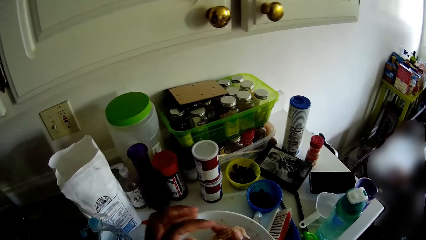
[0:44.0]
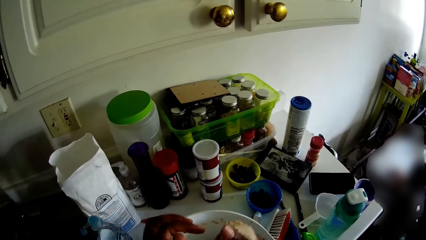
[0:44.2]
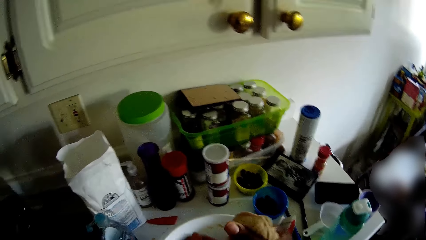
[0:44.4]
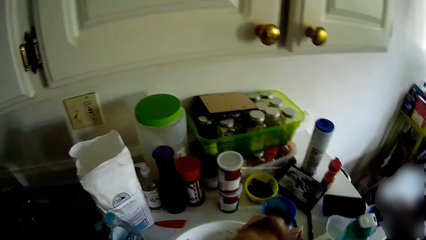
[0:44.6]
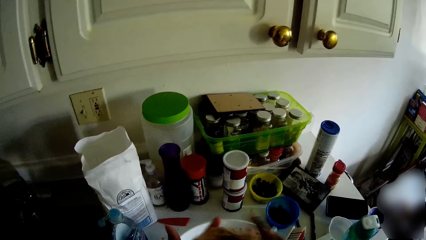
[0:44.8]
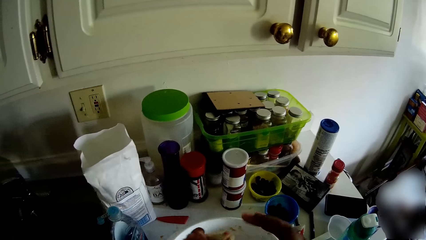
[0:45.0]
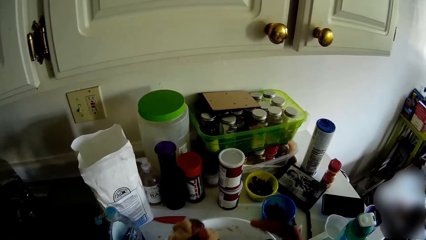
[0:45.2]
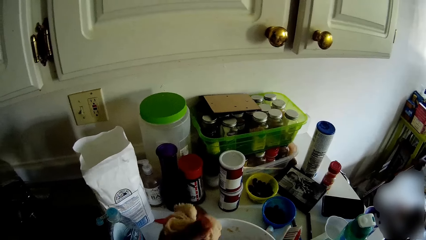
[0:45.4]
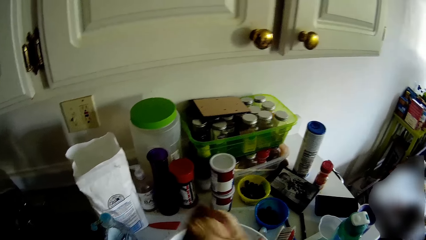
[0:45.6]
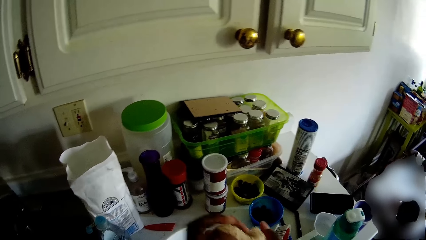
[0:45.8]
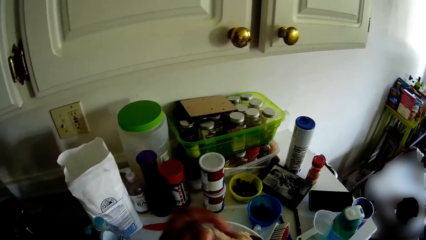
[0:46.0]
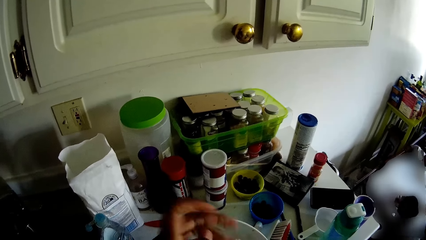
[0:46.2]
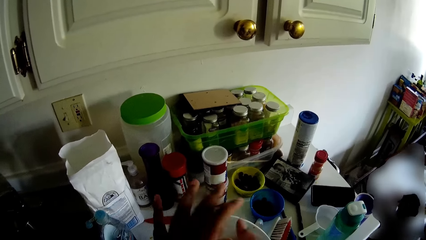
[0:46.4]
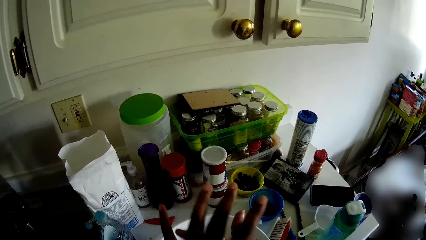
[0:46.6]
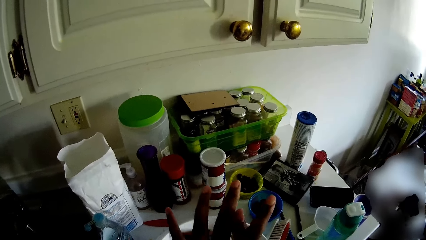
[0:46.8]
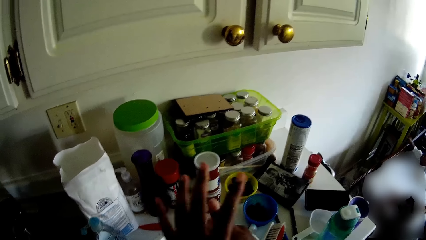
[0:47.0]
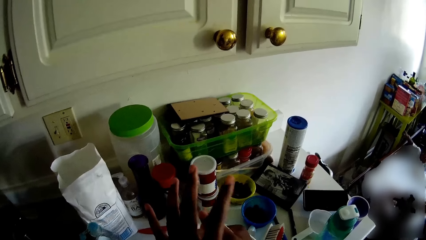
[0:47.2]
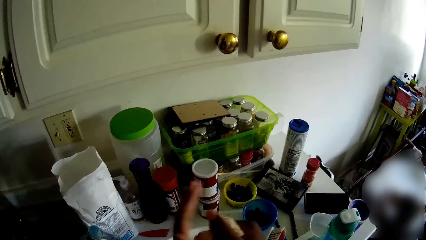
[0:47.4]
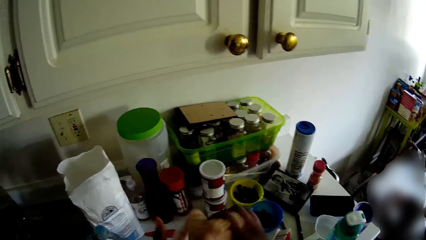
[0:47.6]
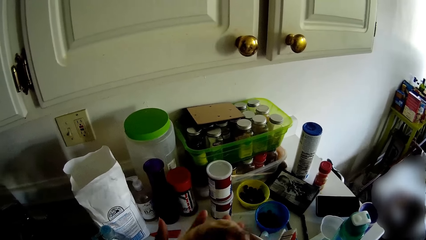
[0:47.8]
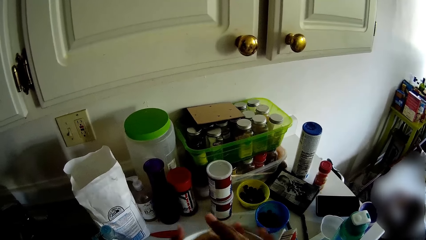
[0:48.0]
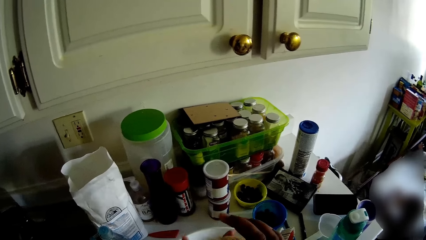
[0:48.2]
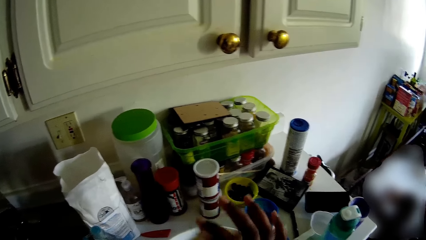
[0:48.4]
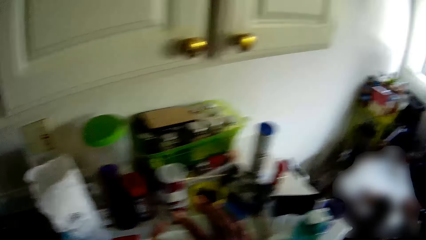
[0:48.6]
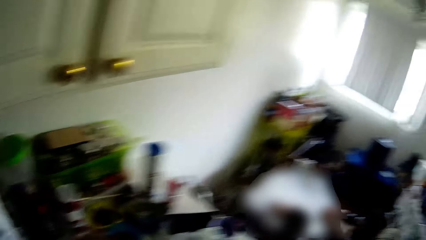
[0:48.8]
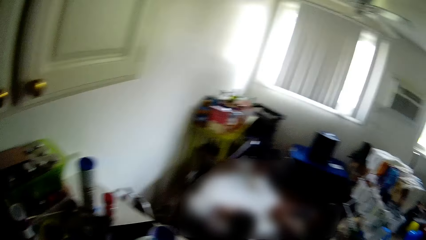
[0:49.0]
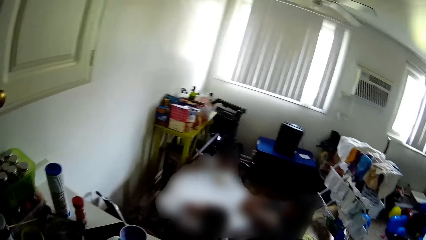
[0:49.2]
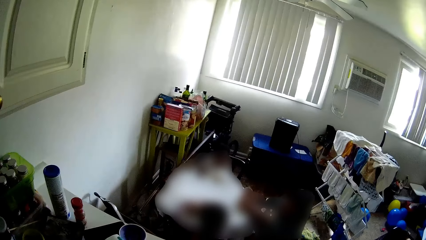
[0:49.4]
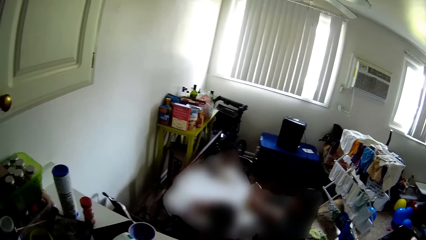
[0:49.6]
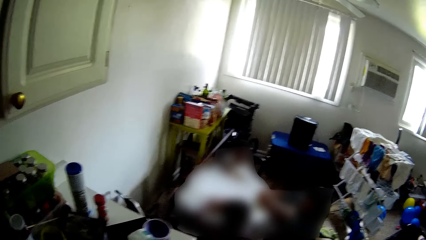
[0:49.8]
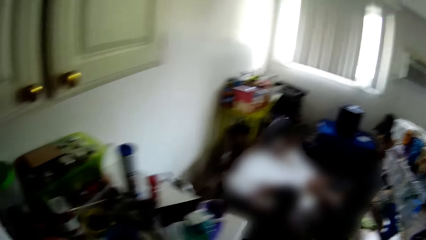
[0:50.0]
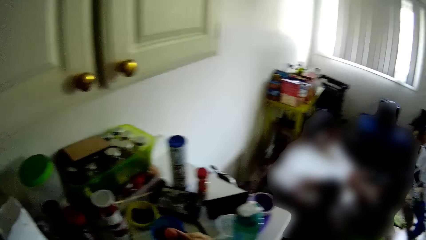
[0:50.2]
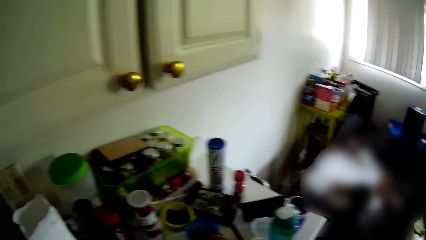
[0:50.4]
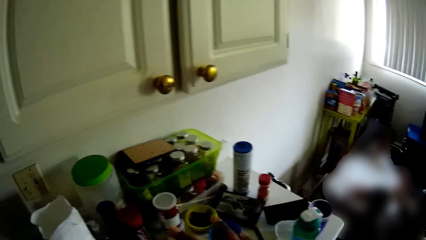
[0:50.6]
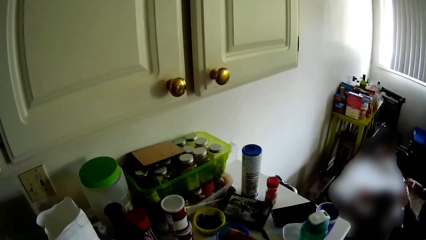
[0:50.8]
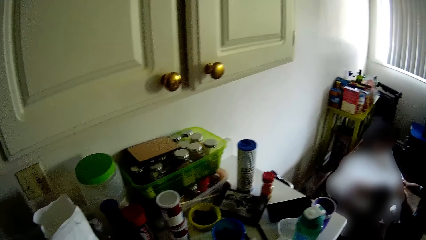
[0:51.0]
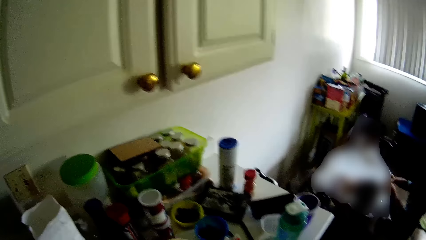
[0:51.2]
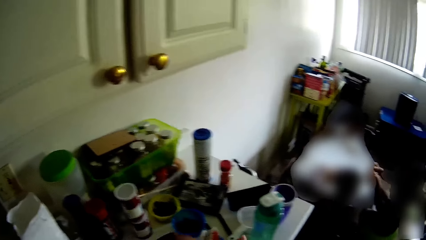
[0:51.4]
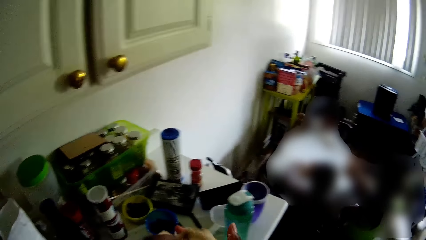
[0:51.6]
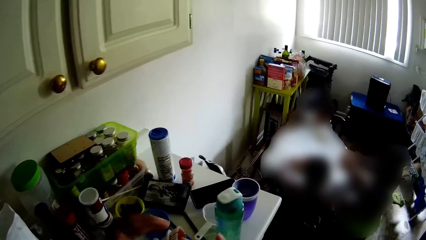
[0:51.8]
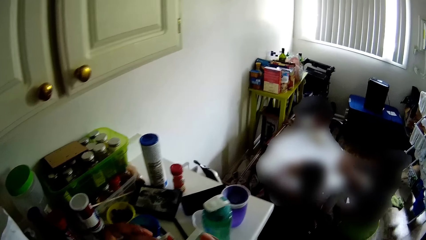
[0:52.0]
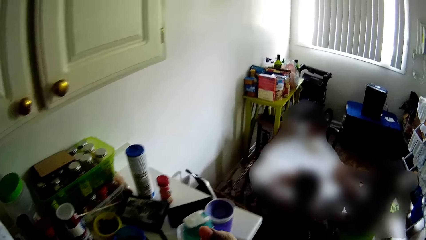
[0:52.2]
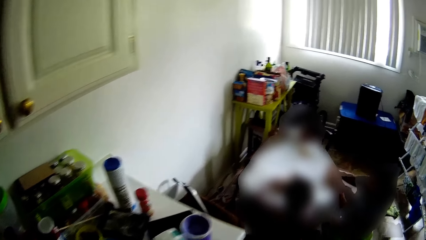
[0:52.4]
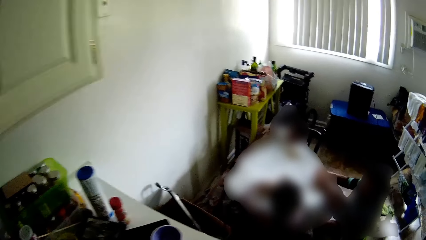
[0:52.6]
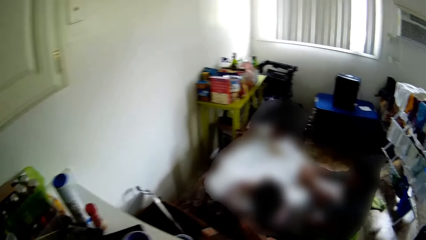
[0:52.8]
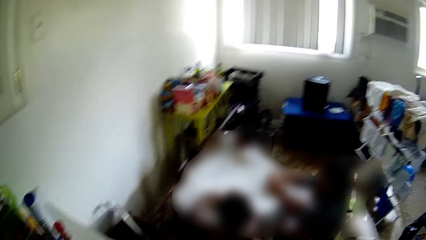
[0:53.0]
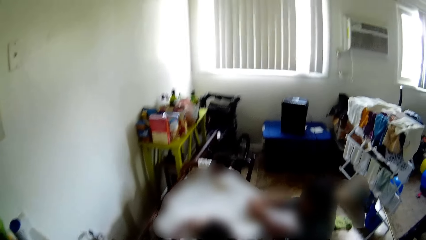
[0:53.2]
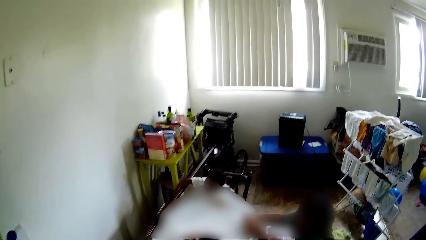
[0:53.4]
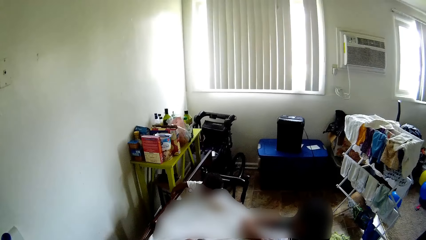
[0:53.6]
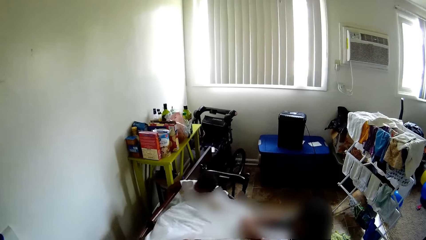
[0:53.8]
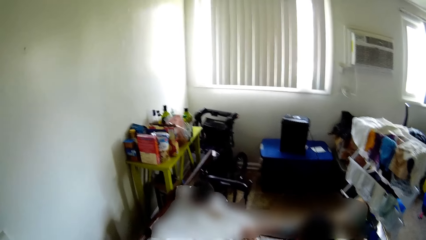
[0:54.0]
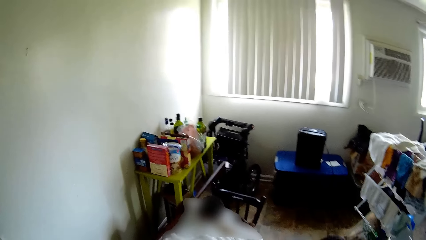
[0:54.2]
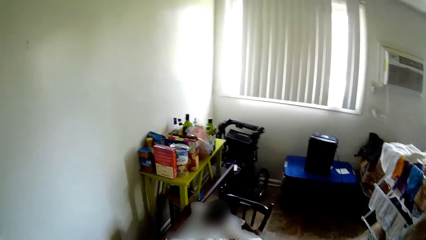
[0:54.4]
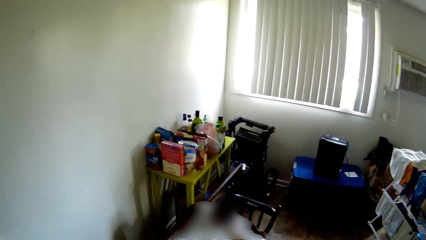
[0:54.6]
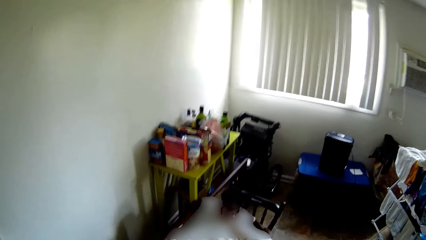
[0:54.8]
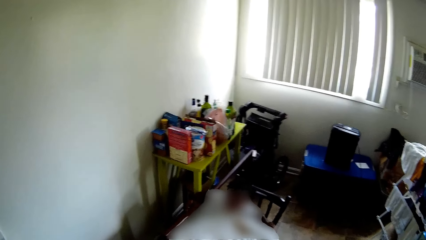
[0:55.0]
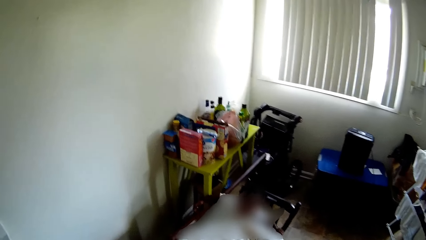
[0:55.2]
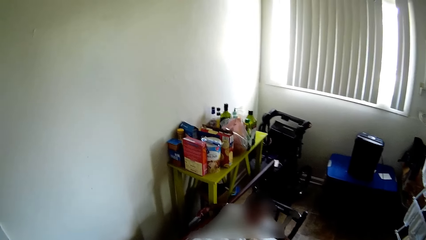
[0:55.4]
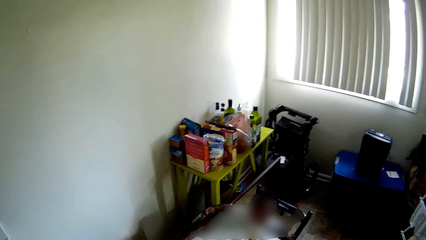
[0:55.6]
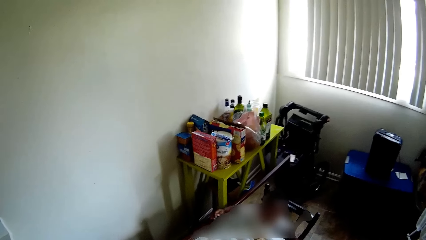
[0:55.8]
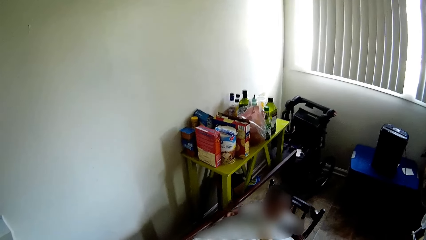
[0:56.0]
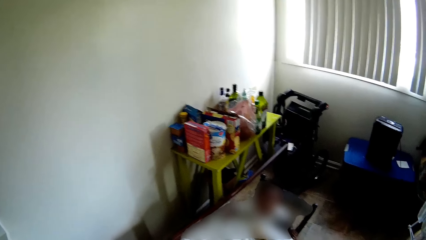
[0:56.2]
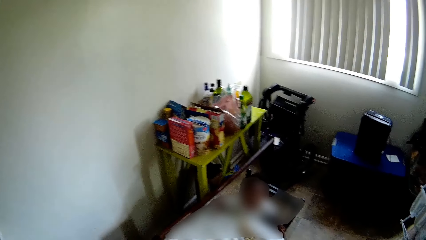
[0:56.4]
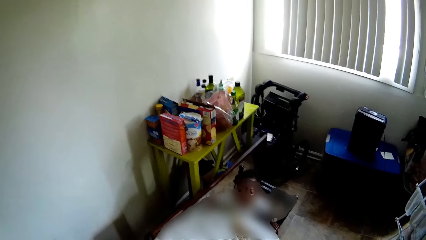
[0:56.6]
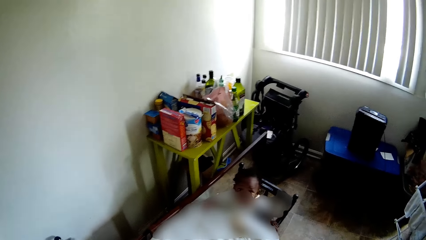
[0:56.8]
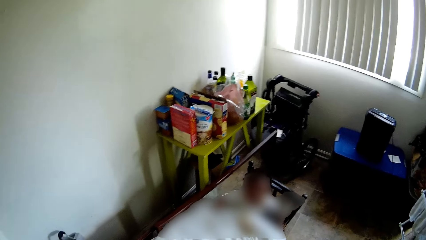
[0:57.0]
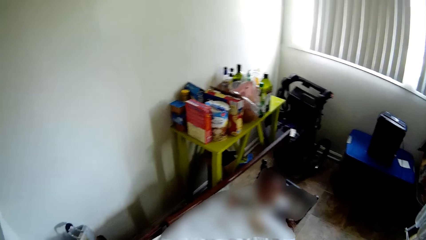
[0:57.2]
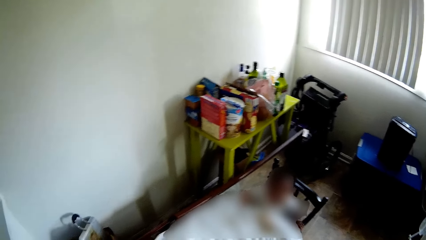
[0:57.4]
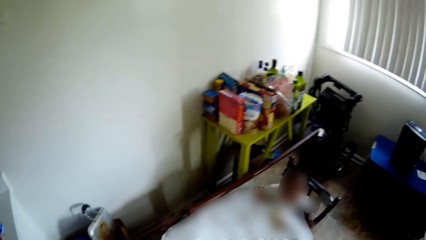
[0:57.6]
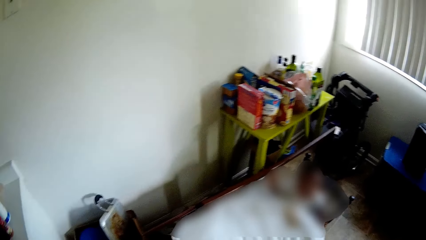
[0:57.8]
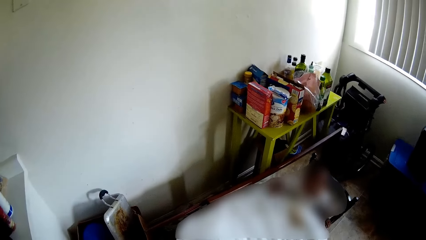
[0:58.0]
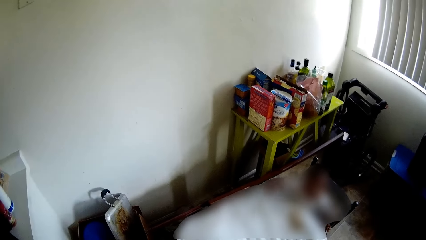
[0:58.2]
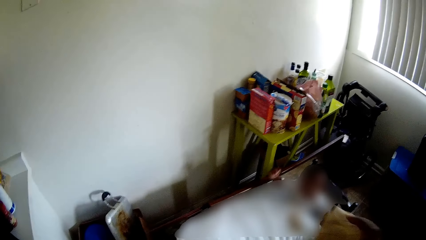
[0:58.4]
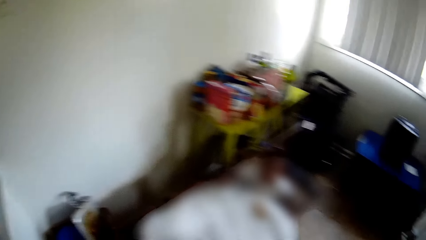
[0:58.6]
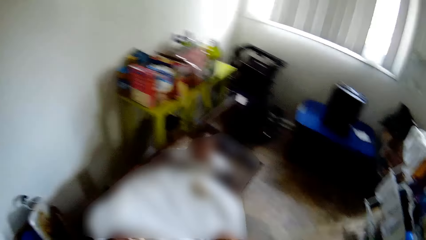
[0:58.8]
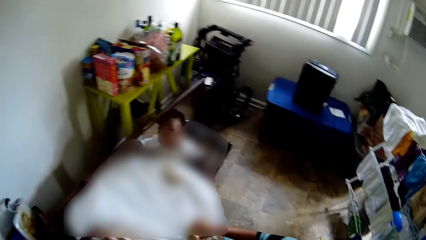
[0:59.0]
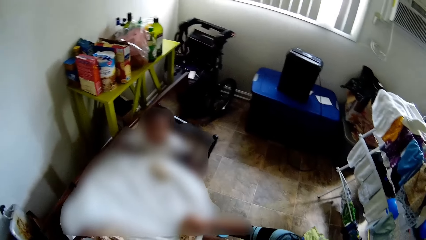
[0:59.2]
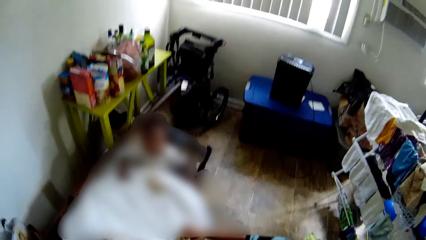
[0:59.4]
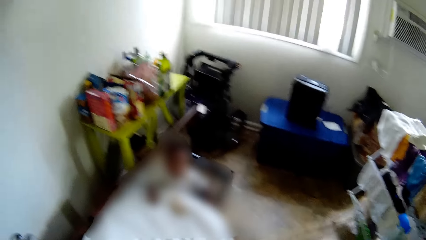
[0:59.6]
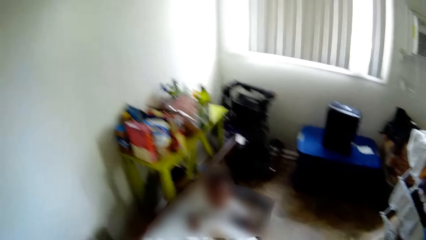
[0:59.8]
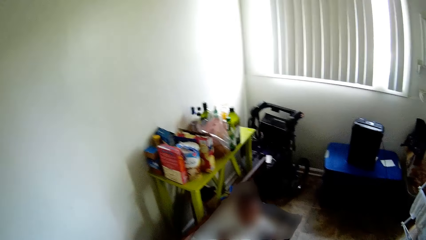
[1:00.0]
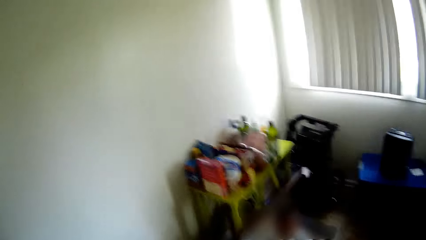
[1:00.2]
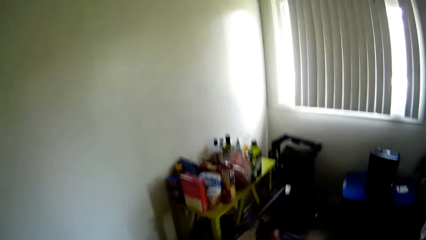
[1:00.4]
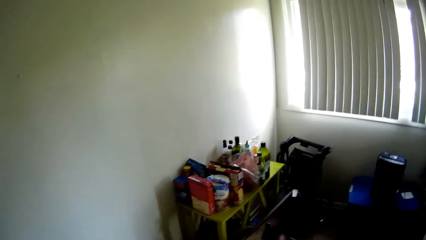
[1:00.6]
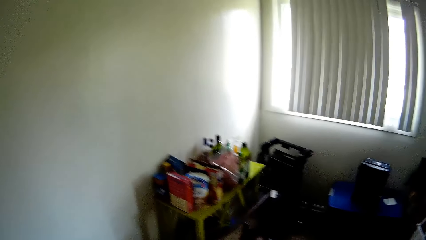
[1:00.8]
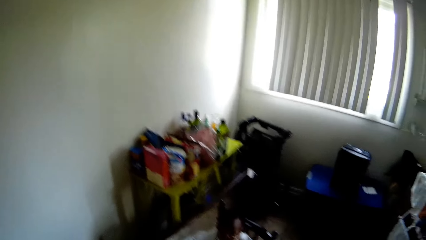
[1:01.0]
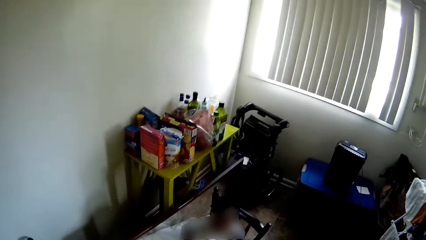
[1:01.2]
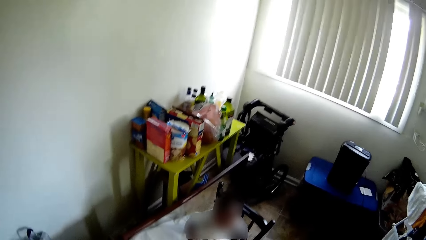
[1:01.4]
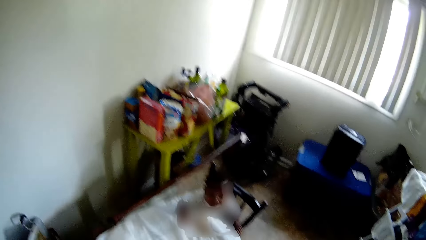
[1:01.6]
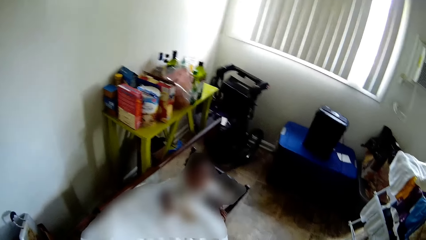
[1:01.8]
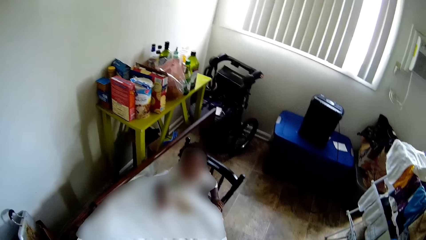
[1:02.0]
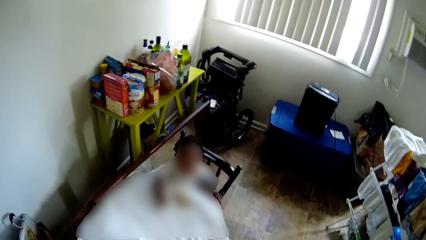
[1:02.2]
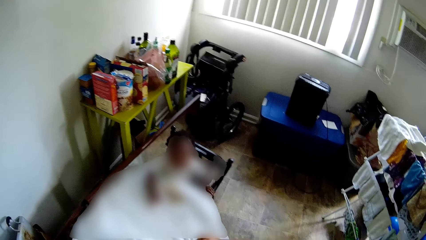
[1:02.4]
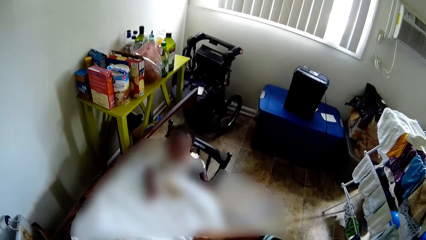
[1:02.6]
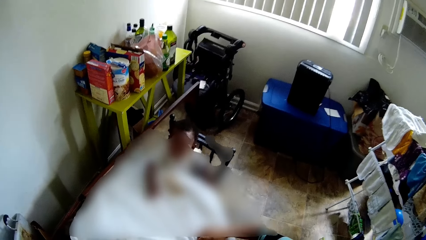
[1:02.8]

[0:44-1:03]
The camera wearer speaks to the children.
